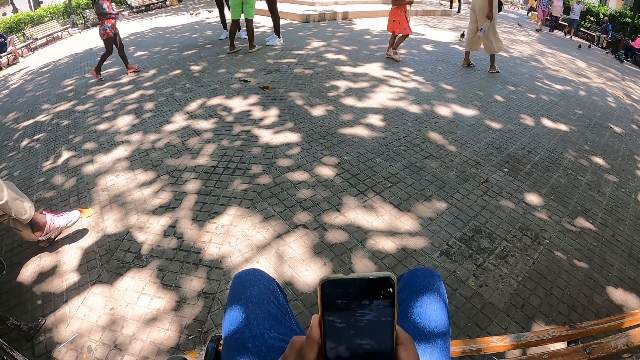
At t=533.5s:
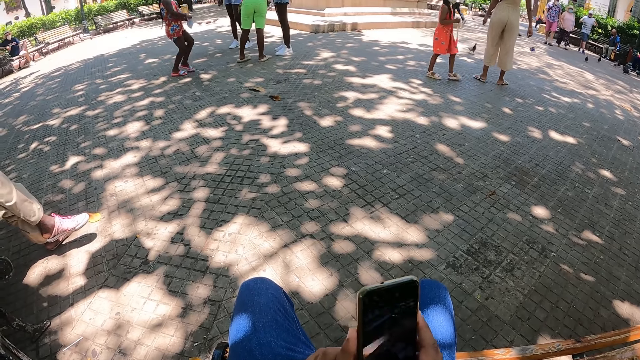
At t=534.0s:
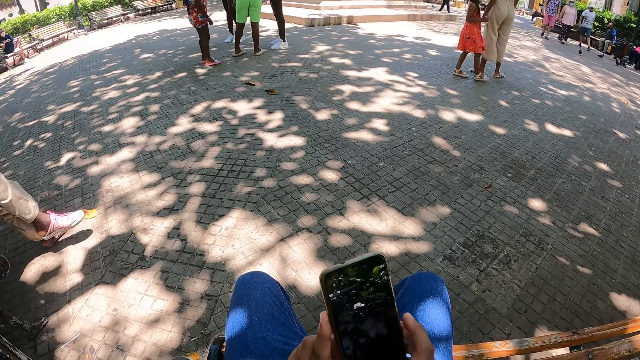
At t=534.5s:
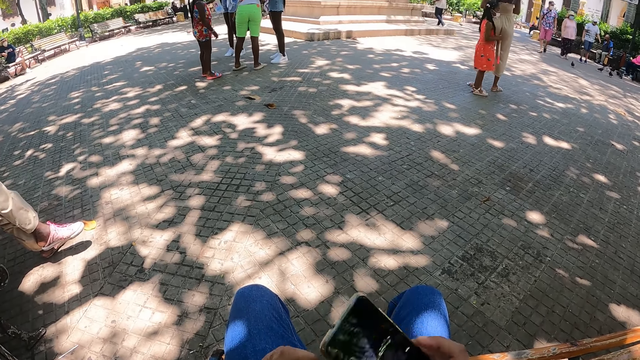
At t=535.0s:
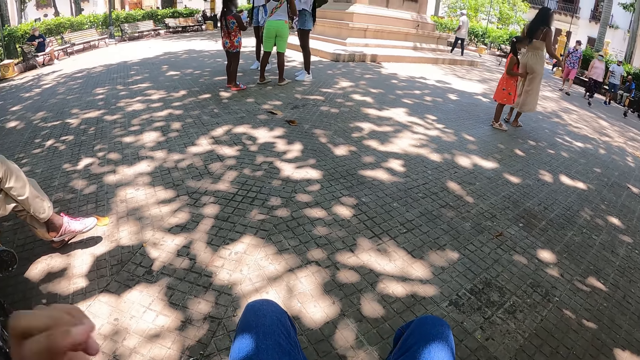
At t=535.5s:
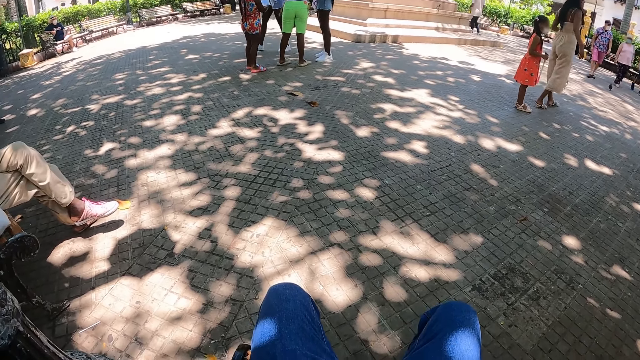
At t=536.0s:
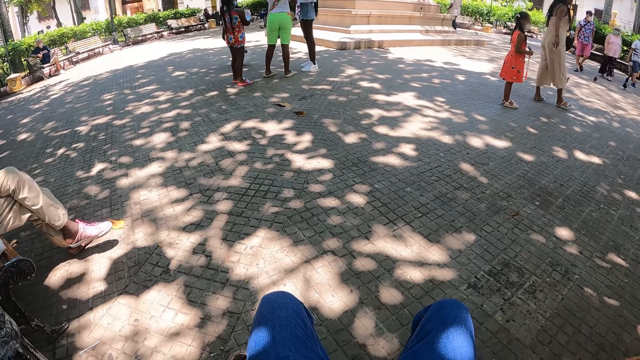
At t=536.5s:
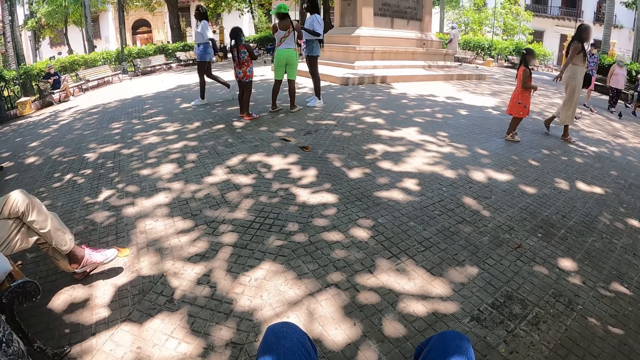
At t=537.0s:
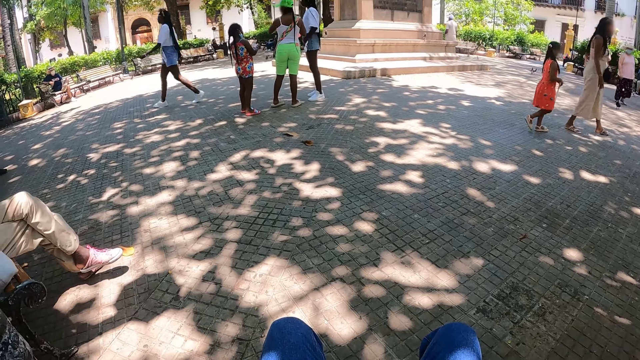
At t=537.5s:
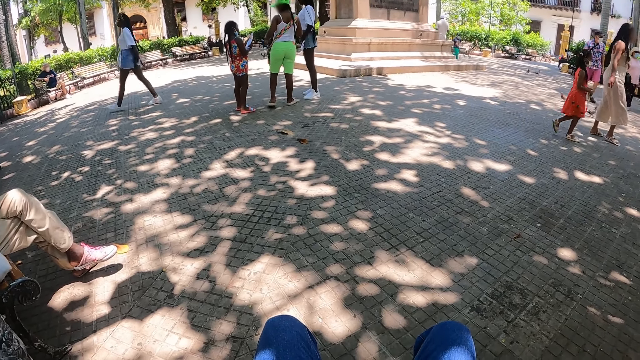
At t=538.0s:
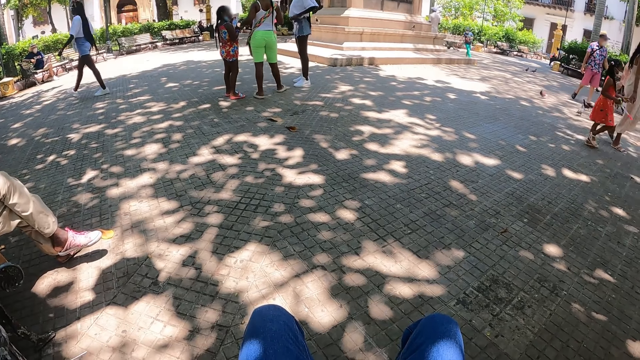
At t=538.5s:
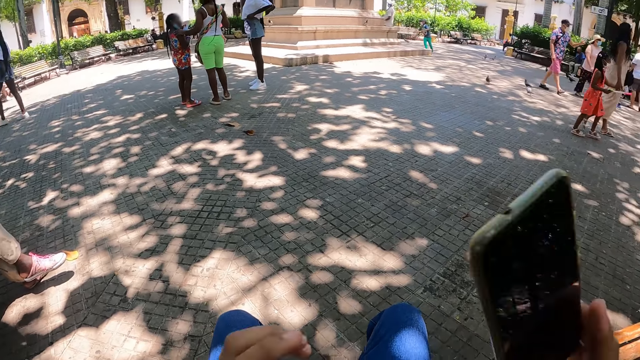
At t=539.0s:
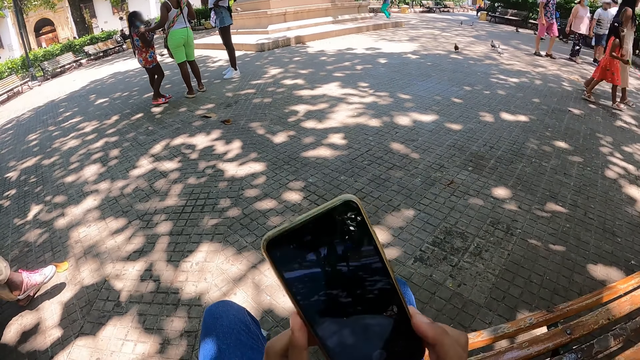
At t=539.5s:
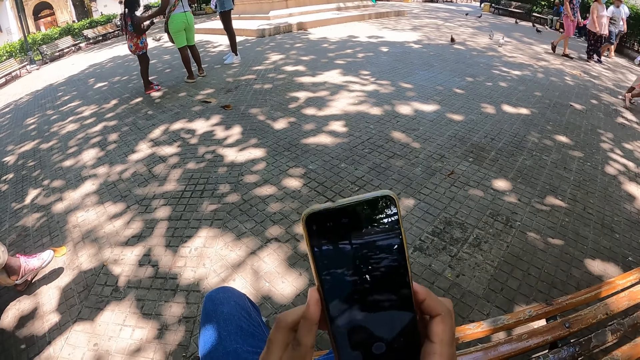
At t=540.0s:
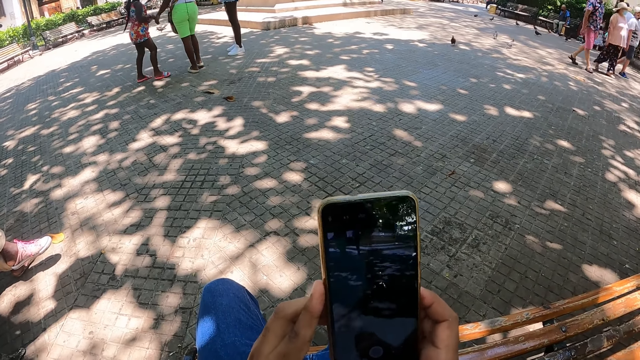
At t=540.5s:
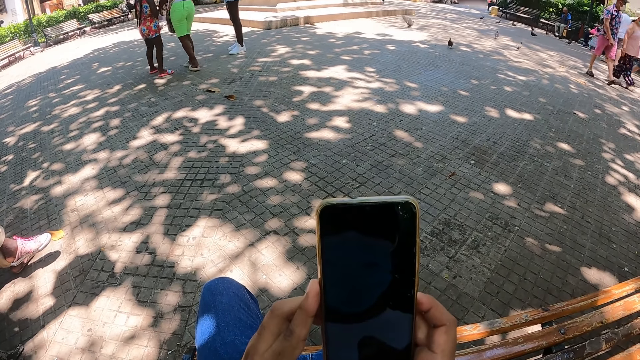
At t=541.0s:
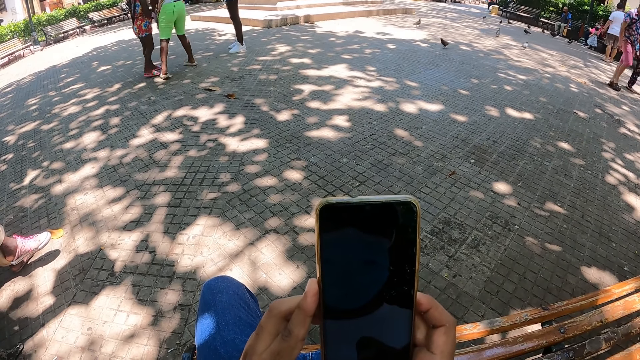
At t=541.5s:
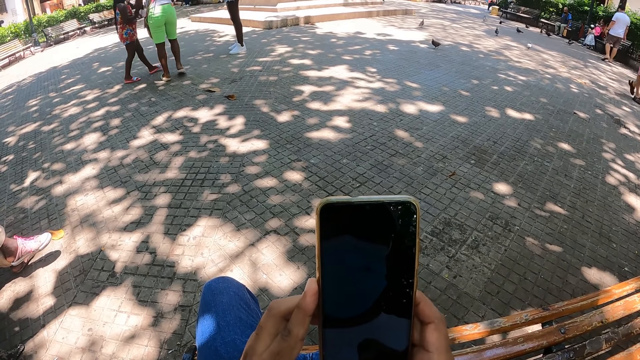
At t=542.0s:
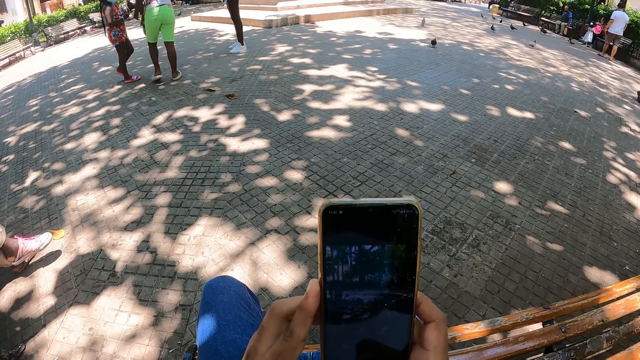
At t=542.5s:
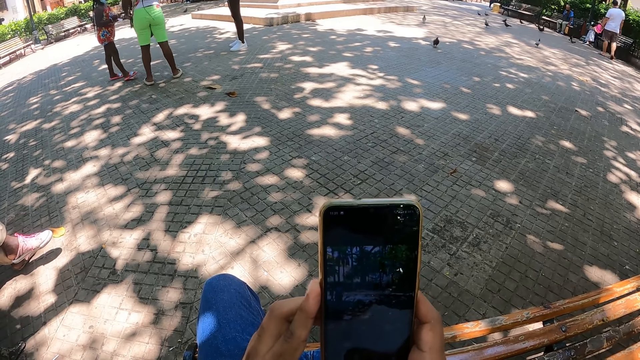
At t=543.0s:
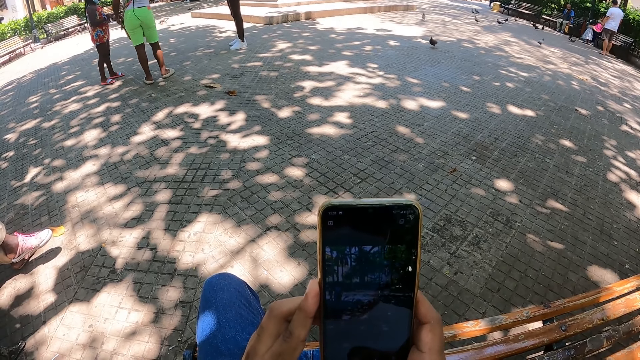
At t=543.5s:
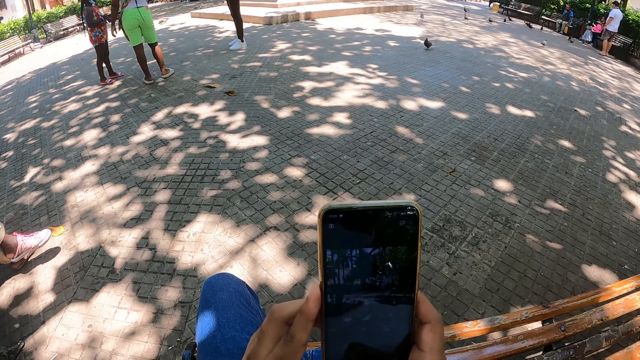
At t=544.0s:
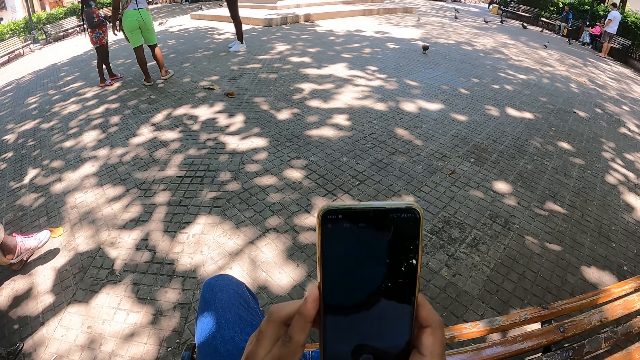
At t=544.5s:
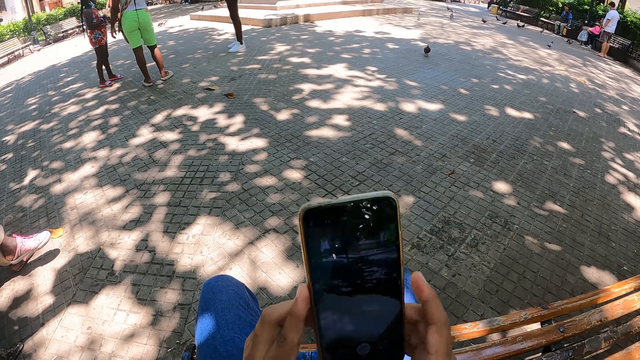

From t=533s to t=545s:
The camera wearer stares around the park. They operate the phone.

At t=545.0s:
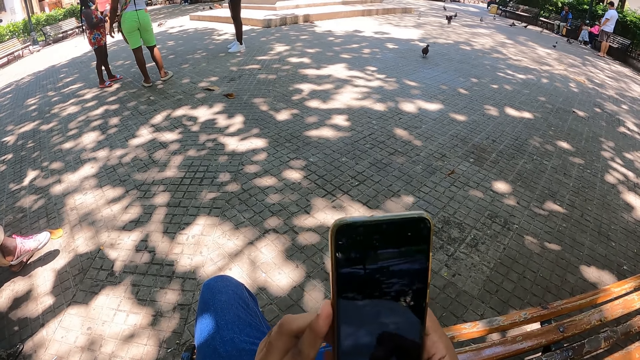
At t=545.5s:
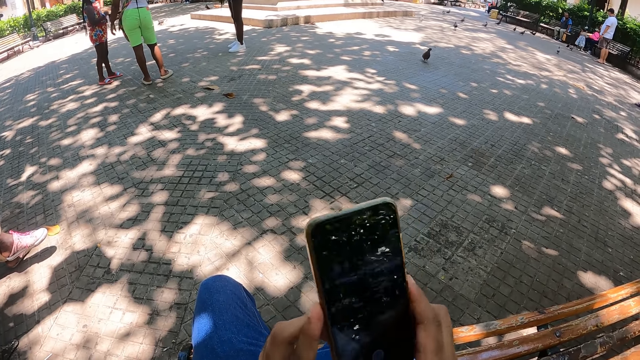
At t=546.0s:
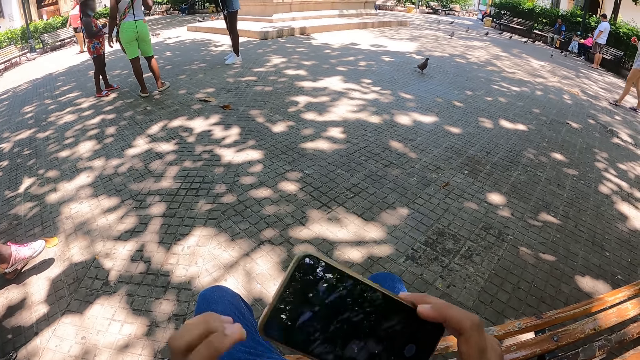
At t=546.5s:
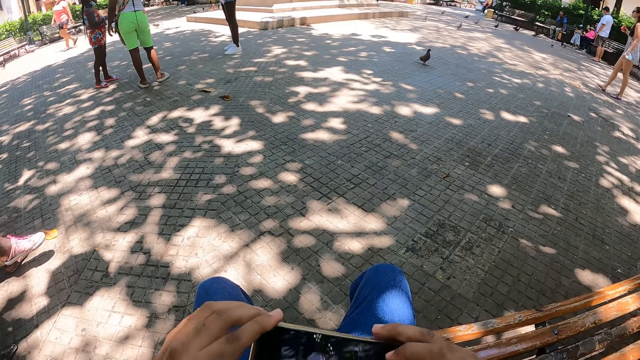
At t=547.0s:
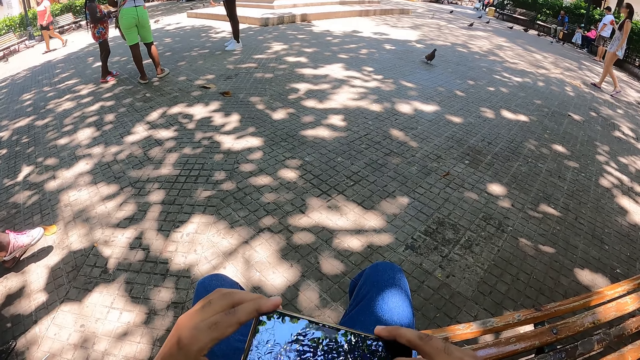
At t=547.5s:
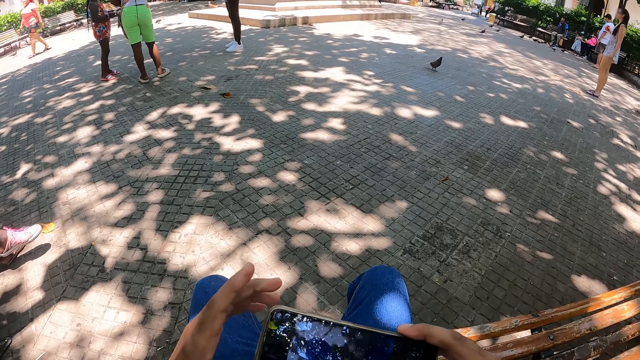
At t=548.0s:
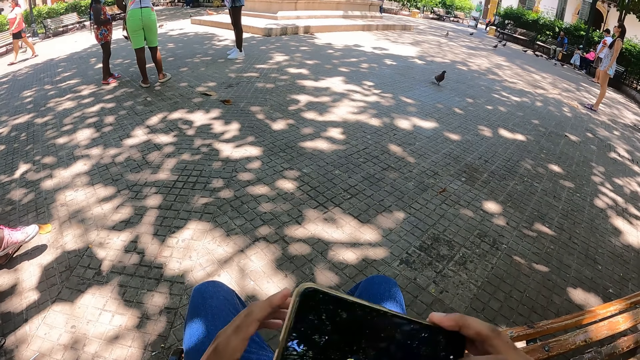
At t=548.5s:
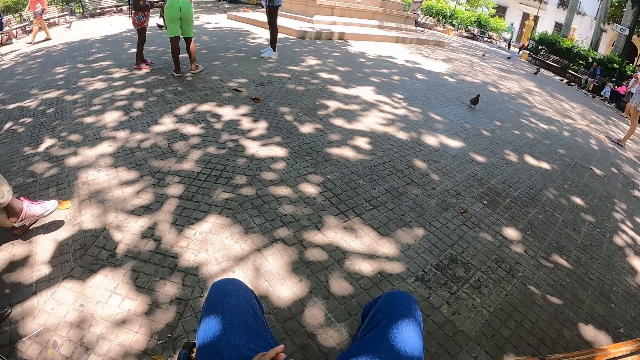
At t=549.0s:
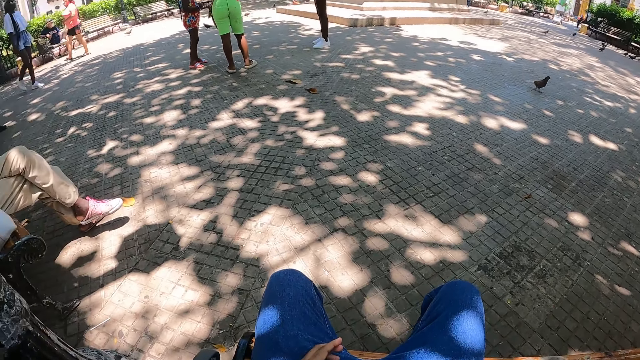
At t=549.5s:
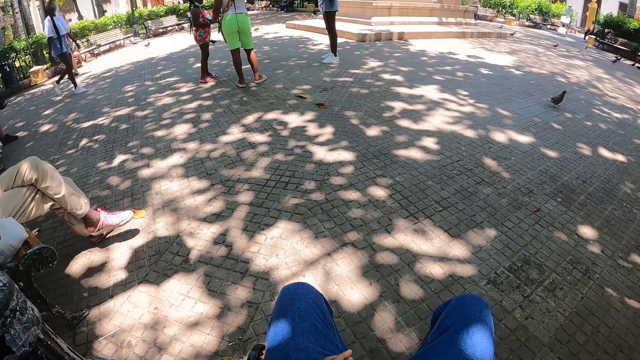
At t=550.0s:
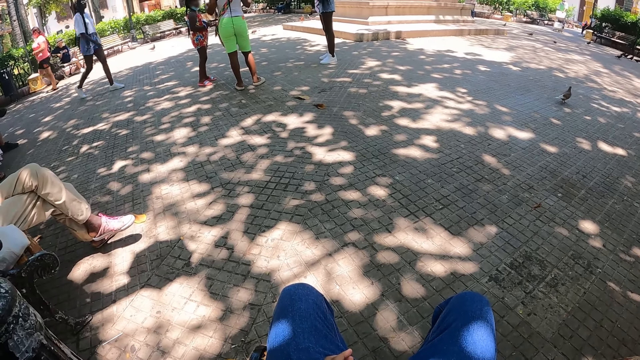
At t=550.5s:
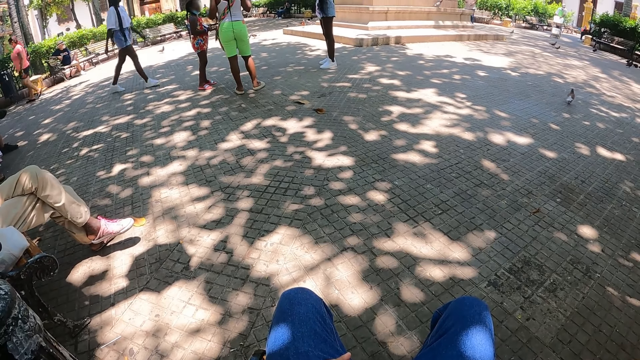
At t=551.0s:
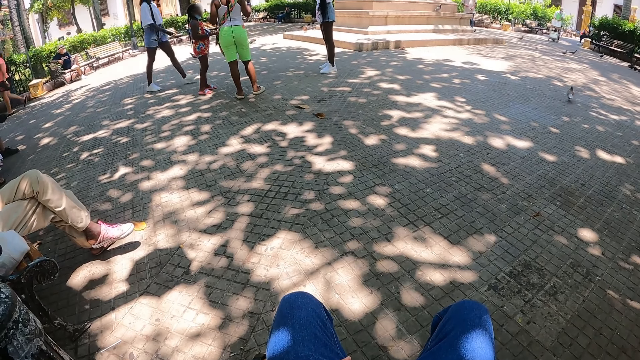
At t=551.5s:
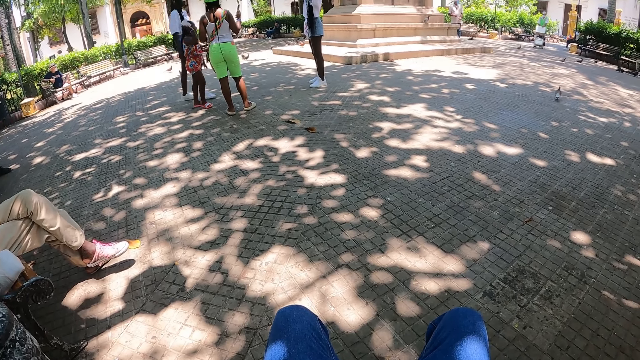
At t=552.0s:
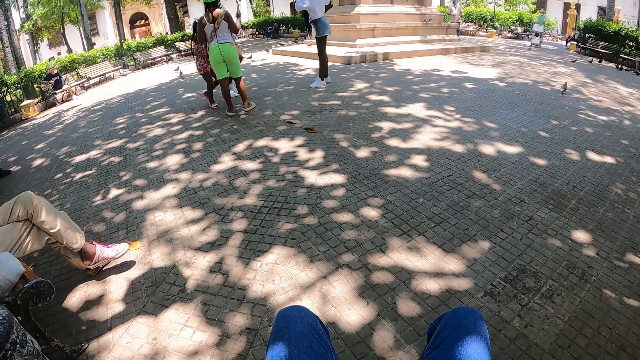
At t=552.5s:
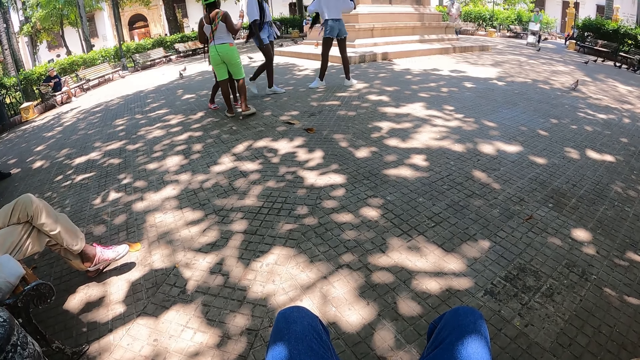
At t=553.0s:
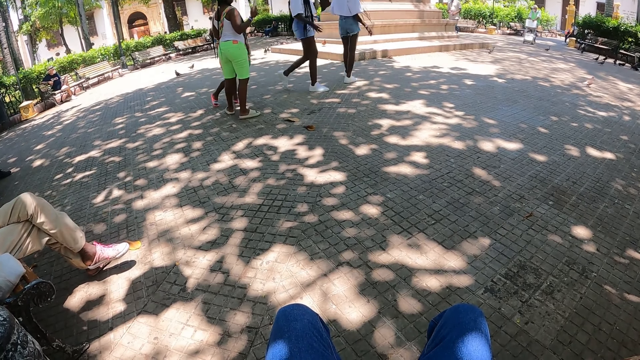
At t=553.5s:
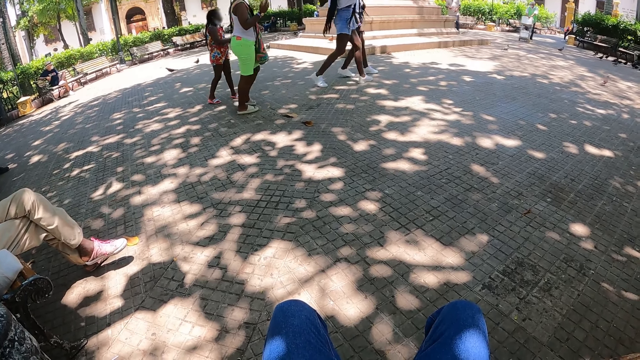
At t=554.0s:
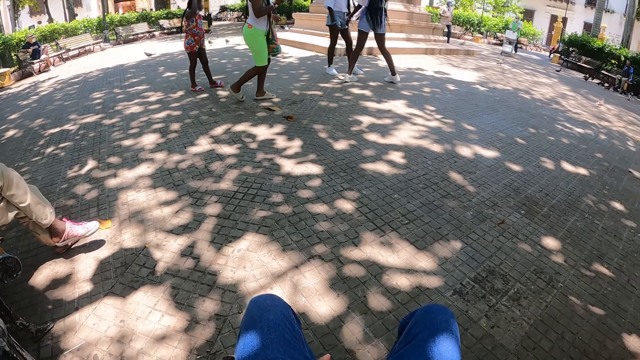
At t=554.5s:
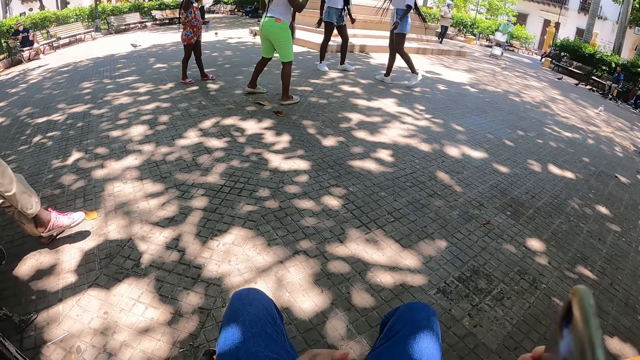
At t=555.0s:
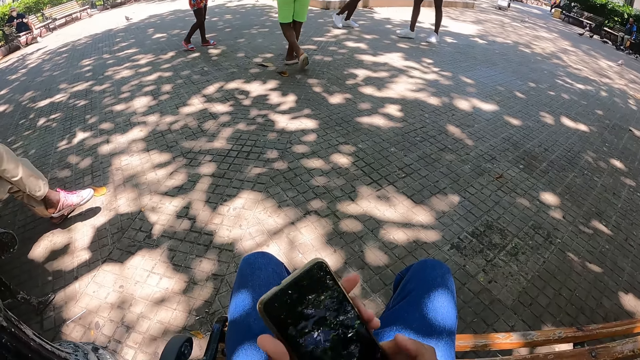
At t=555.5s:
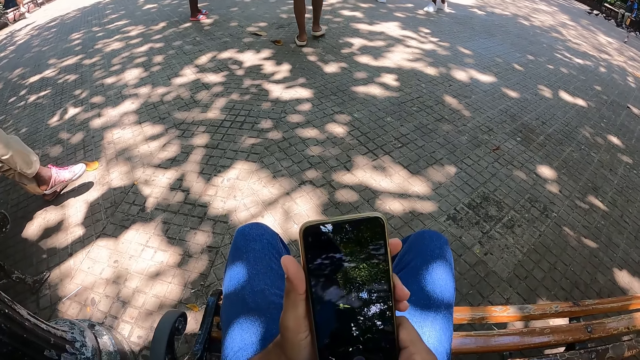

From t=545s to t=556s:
The camera wearer stares around the park. They use the phone.
